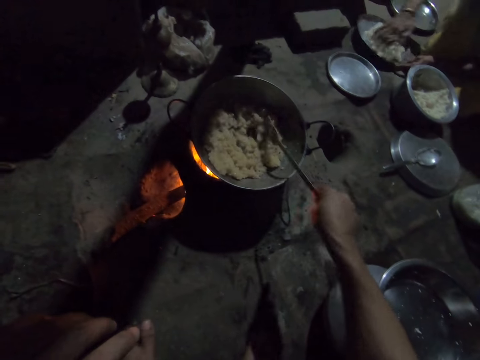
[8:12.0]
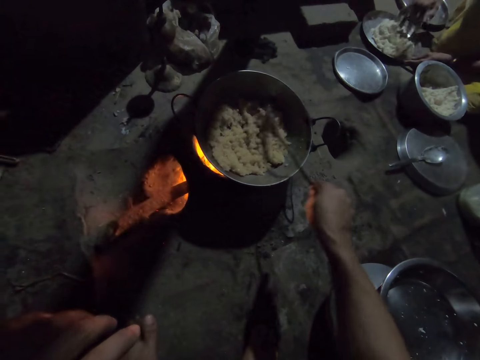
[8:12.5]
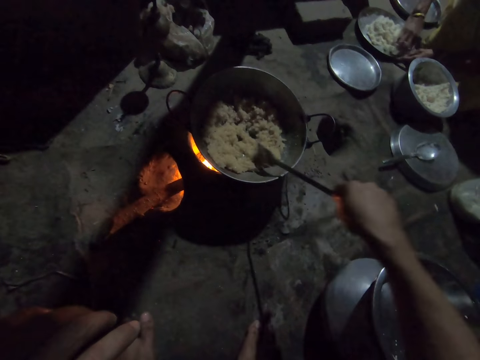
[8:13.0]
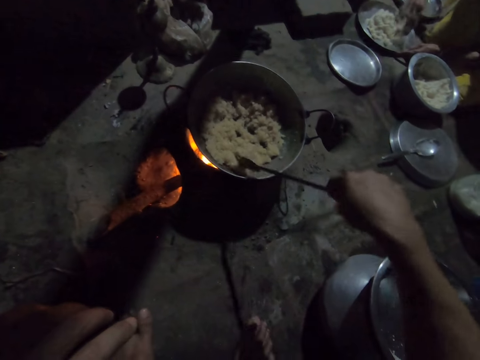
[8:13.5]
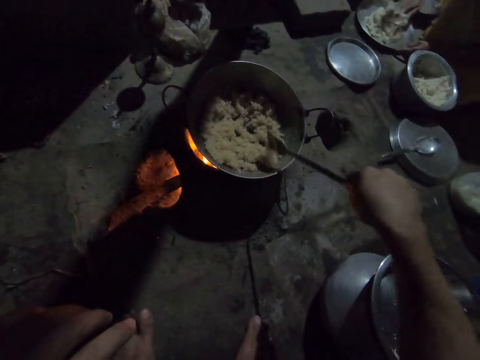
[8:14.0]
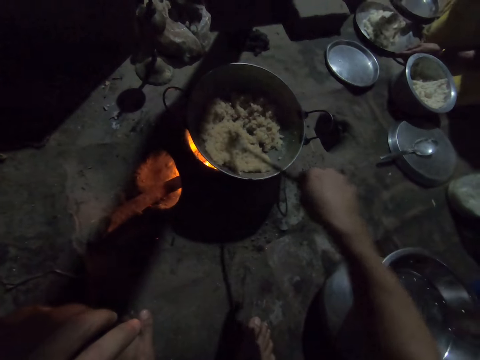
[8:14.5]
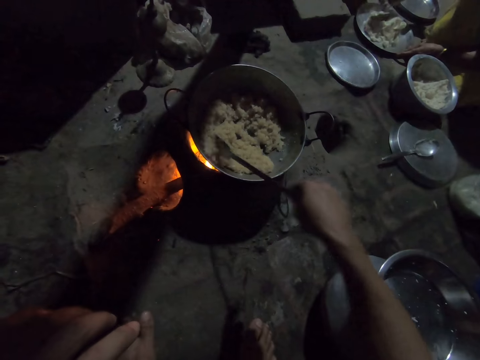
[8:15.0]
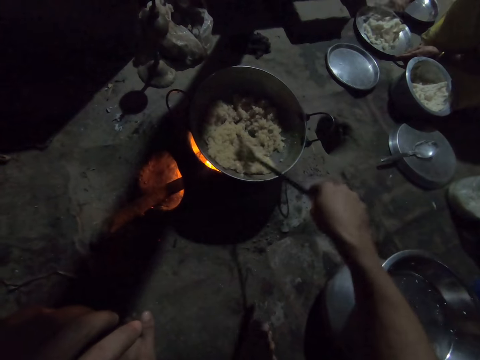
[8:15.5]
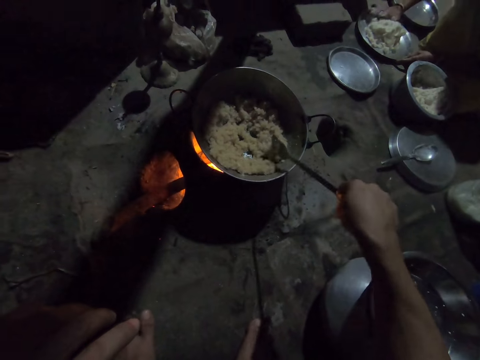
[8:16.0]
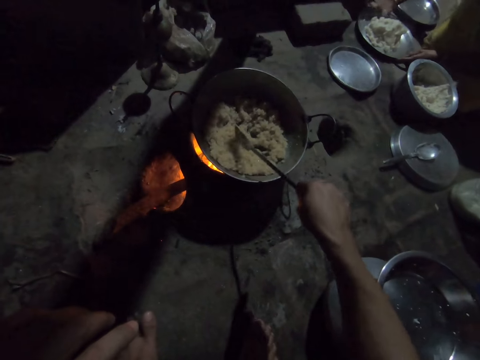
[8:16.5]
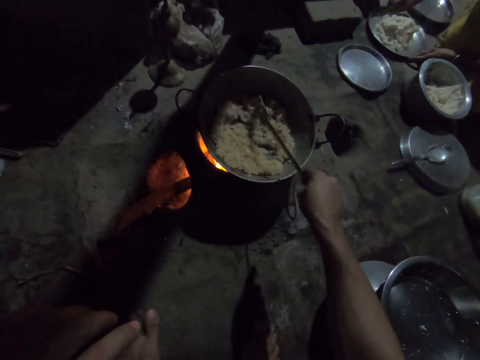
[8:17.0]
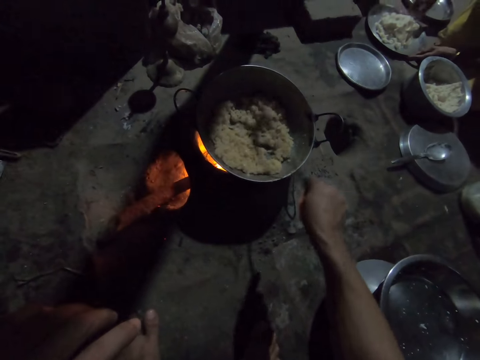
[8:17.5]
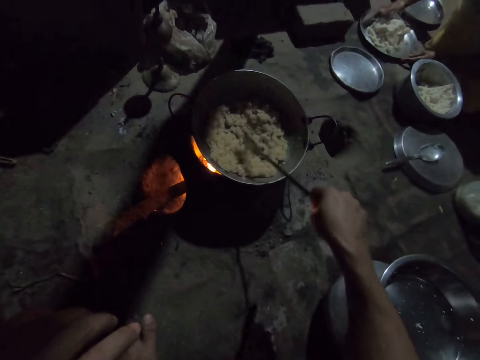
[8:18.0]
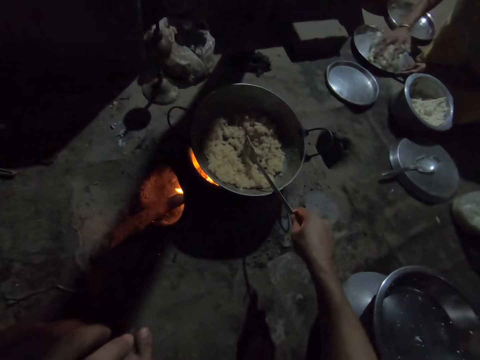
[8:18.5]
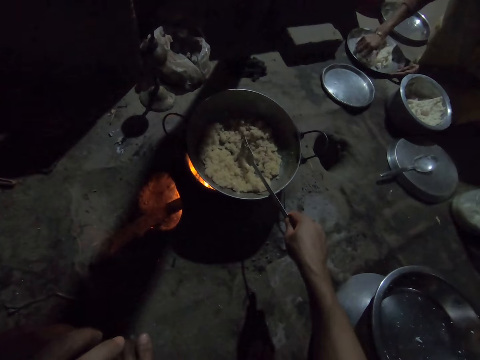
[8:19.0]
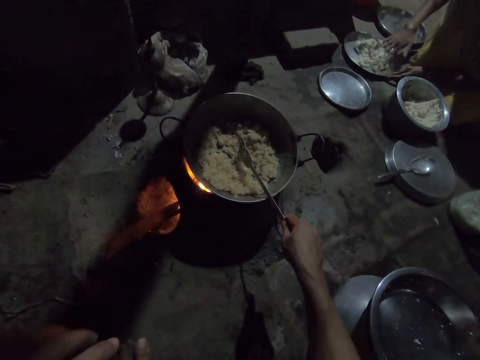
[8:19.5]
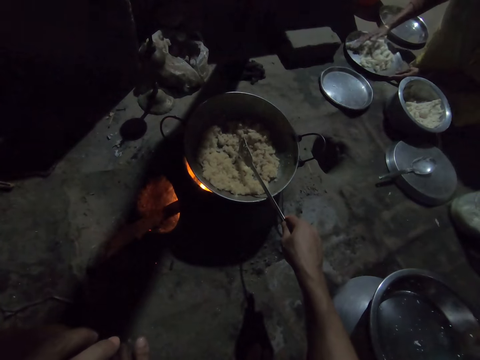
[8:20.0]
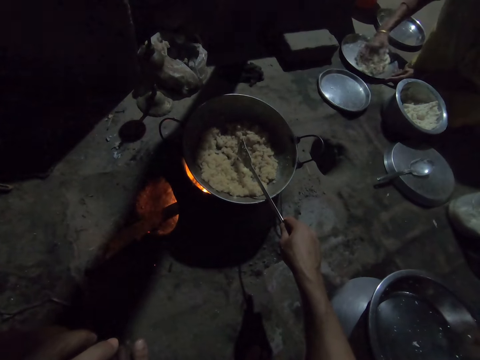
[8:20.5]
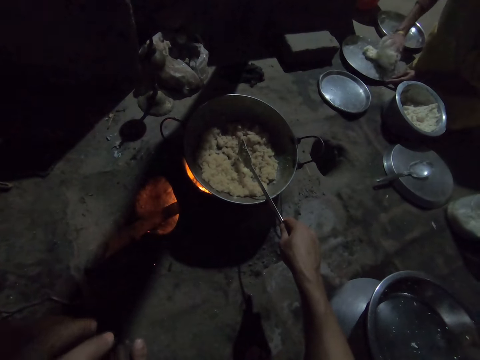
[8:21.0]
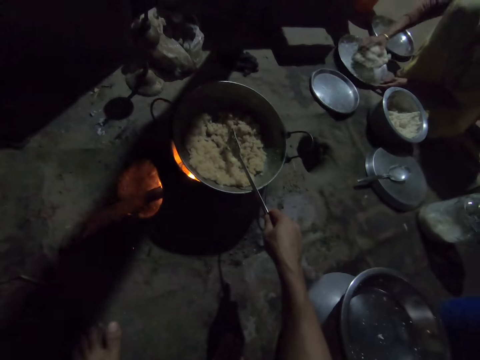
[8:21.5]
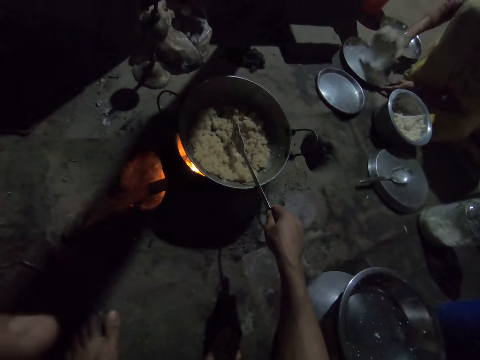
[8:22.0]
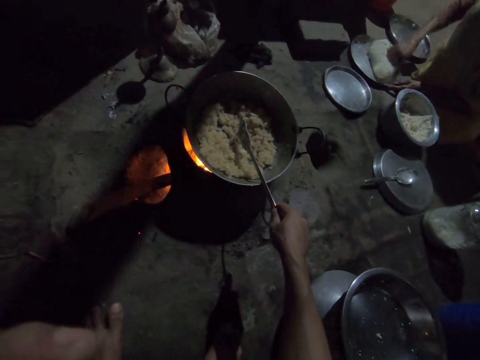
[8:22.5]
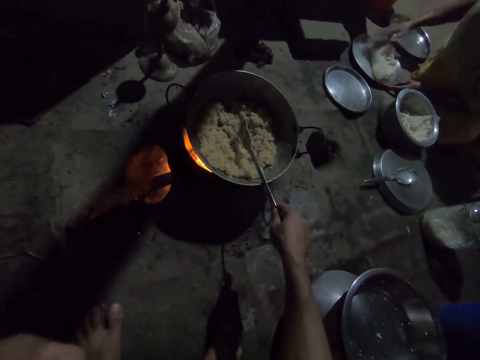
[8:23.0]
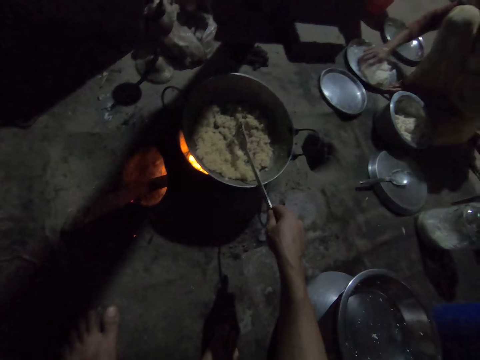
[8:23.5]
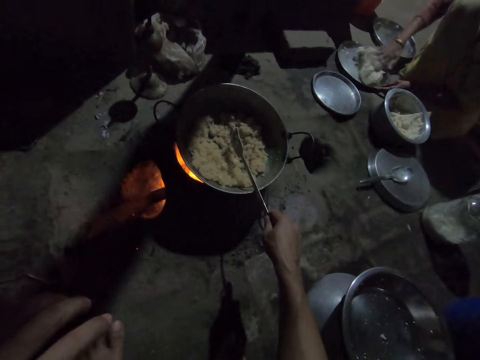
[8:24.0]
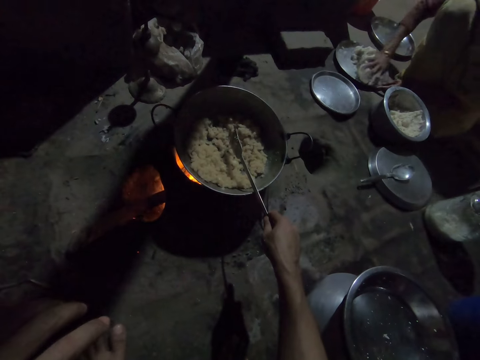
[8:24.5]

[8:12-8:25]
The camera wearer holds a spatula on the cooking pan.

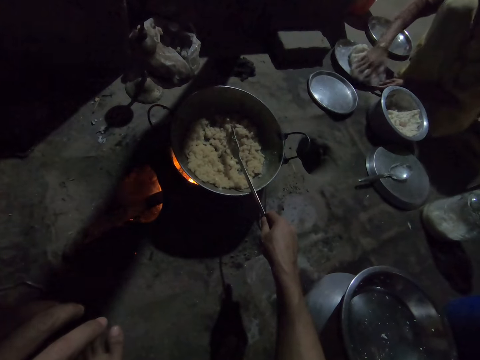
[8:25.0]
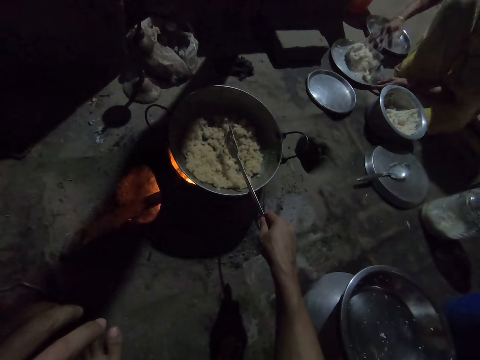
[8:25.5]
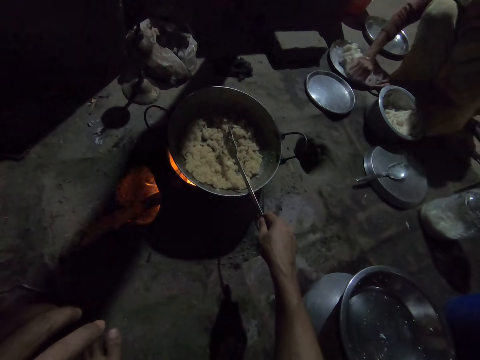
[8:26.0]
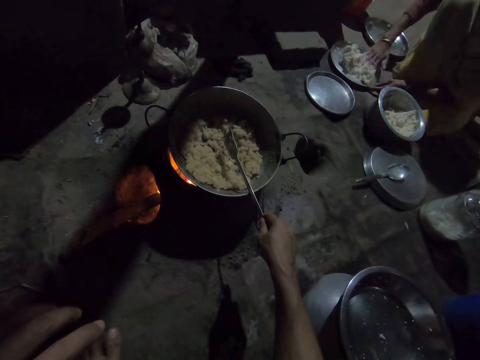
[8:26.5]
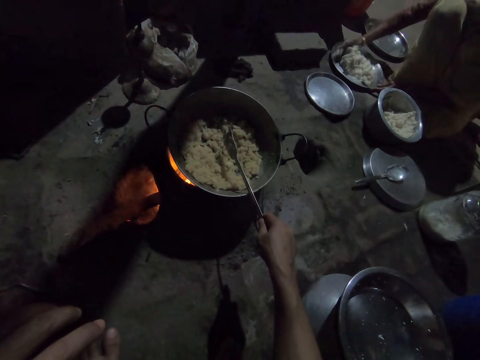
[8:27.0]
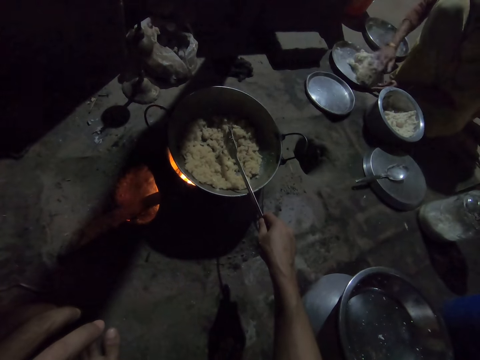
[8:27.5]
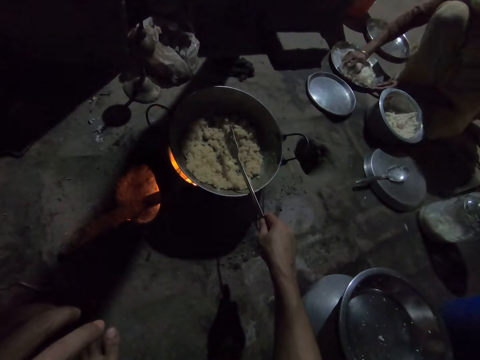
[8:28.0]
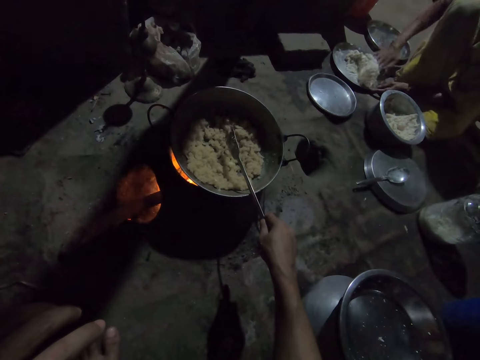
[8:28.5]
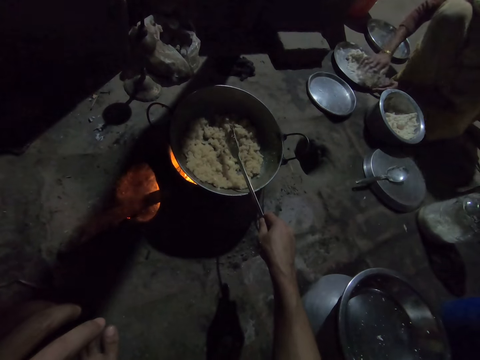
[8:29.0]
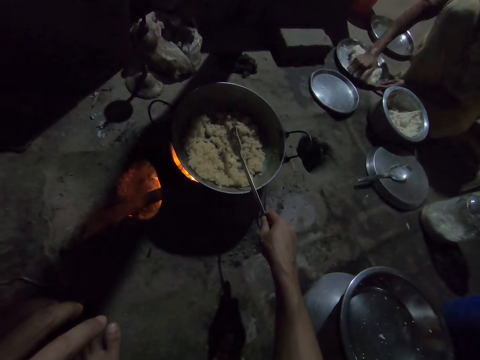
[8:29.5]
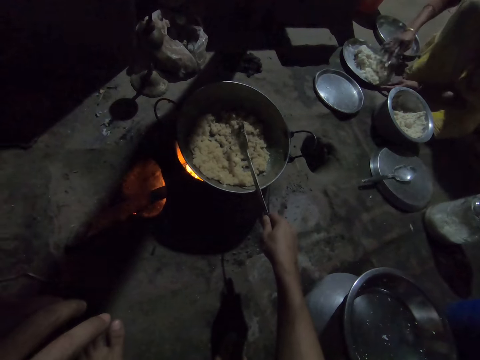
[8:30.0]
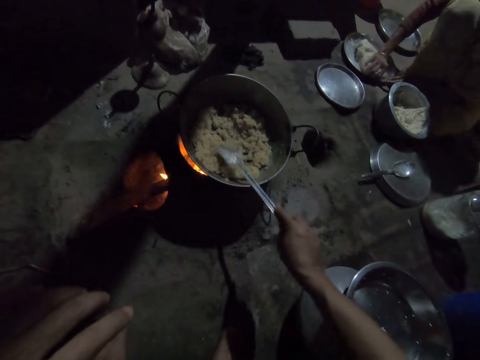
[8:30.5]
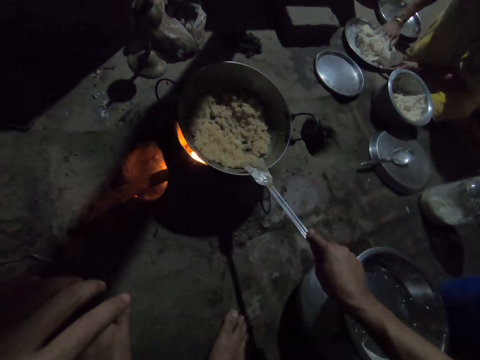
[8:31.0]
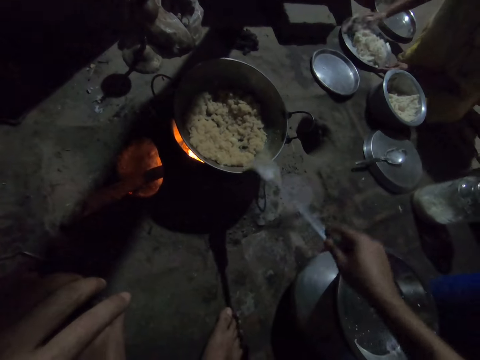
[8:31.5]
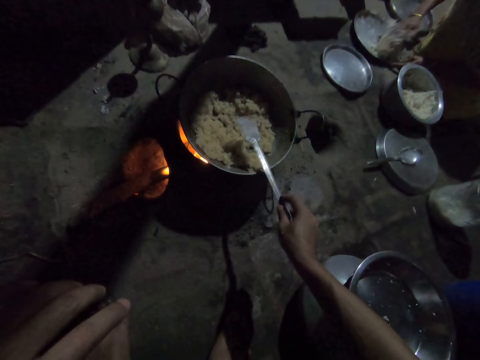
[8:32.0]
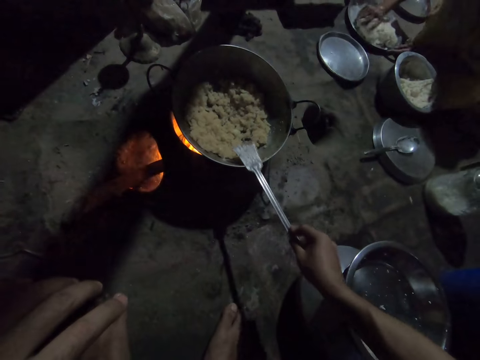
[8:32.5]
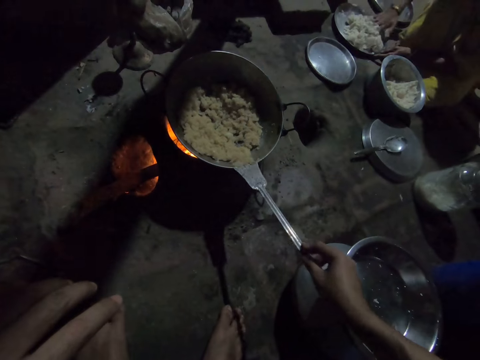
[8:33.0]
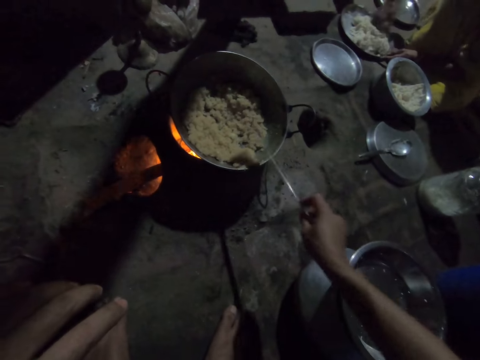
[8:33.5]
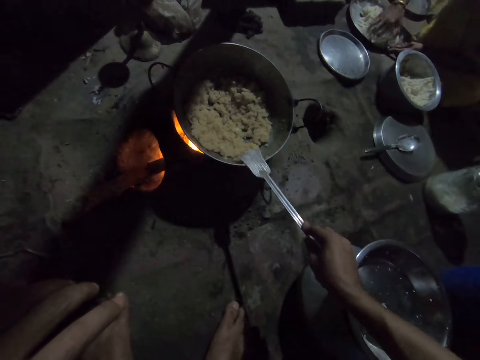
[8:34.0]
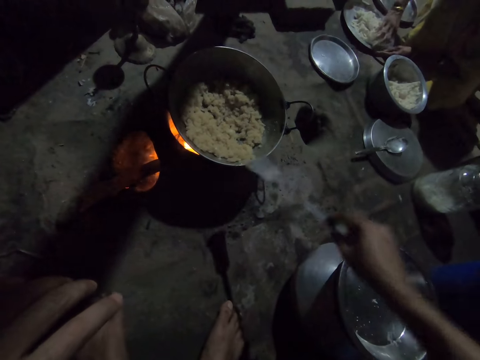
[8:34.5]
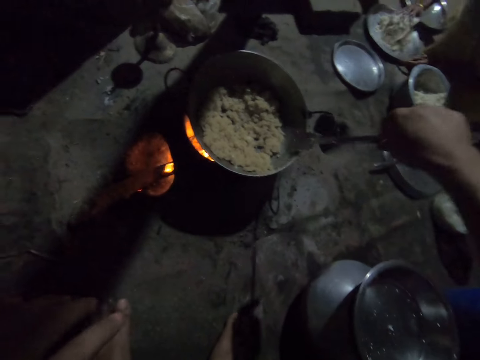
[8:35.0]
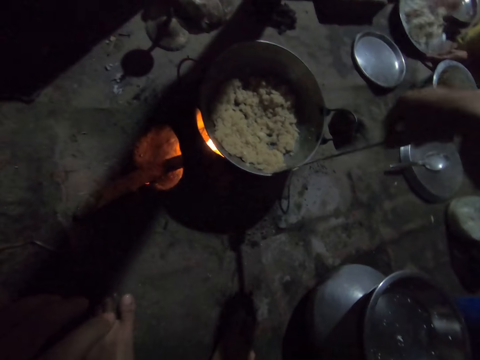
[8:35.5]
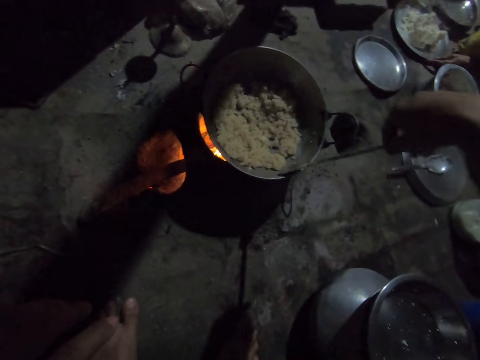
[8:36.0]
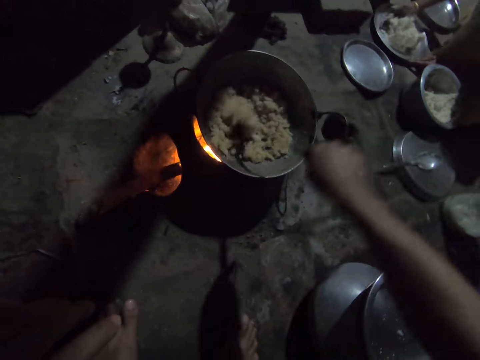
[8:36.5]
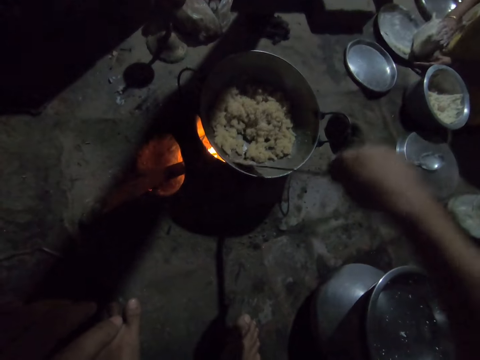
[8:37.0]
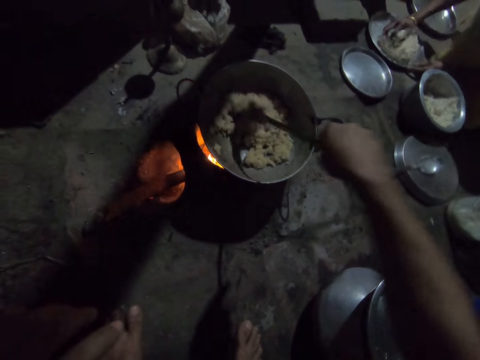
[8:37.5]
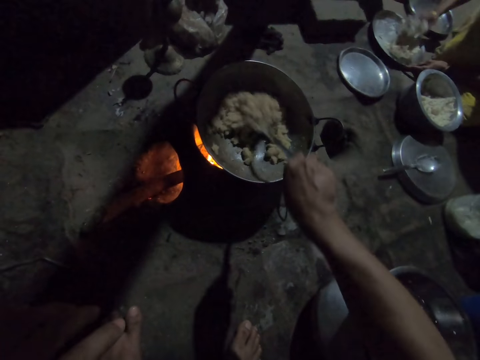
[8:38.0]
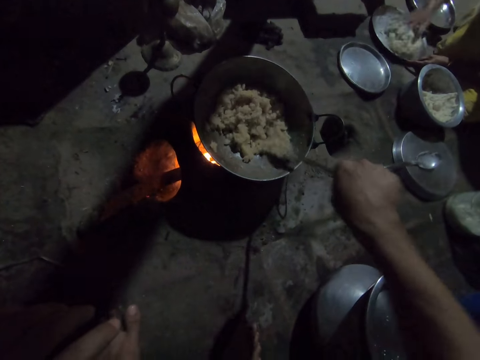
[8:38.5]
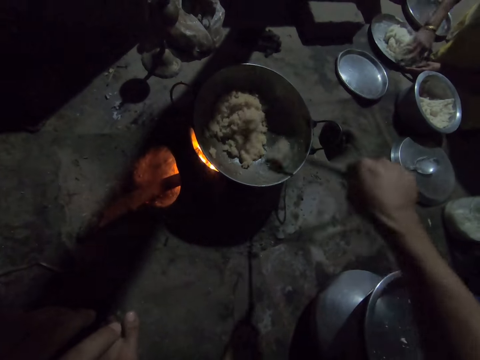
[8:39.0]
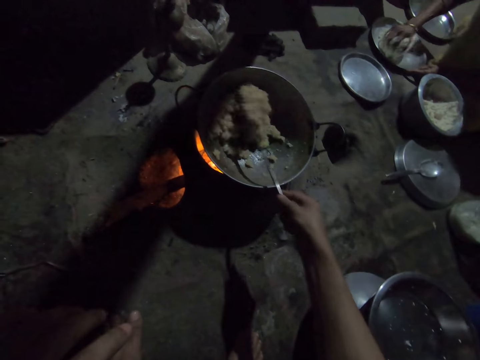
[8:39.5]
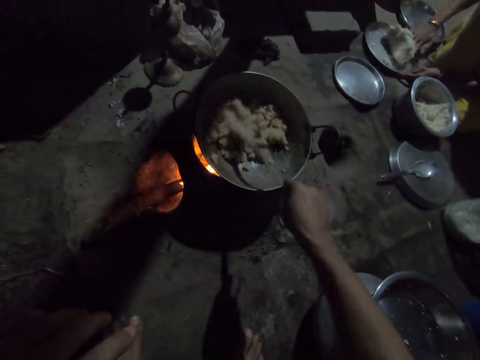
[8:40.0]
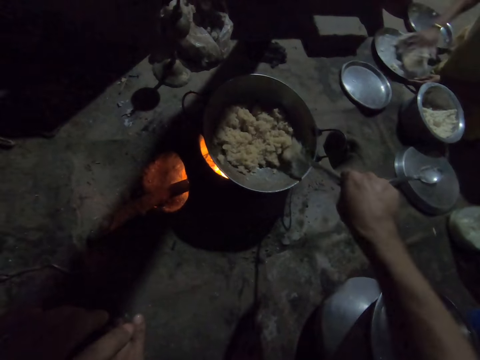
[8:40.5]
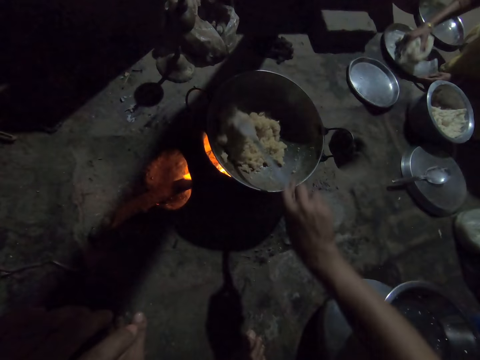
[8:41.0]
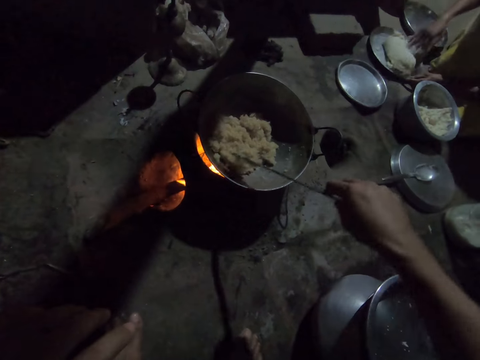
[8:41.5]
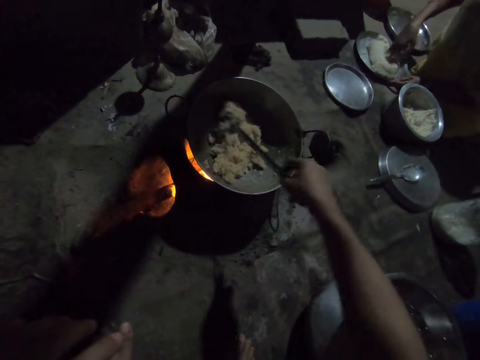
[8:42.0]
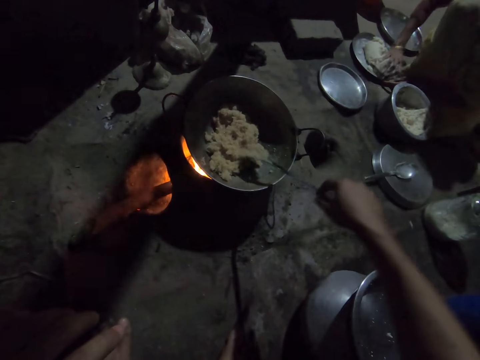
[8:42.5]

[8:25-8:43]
The camera wearer looks at a person. They move the spatula on the cooking pan edges. They turn the paste with the spatula.
